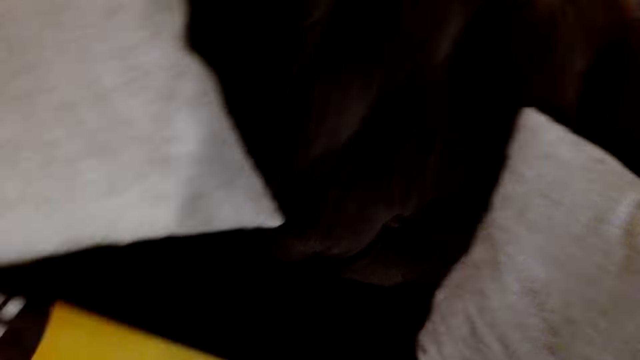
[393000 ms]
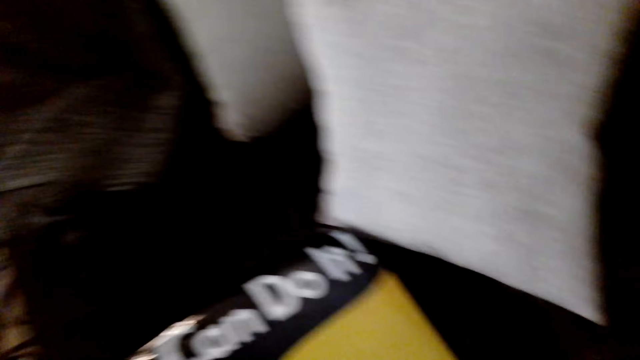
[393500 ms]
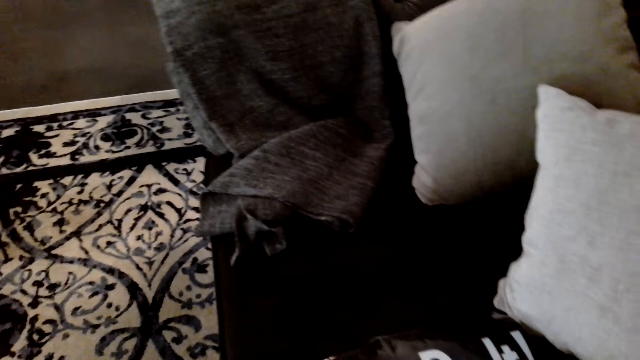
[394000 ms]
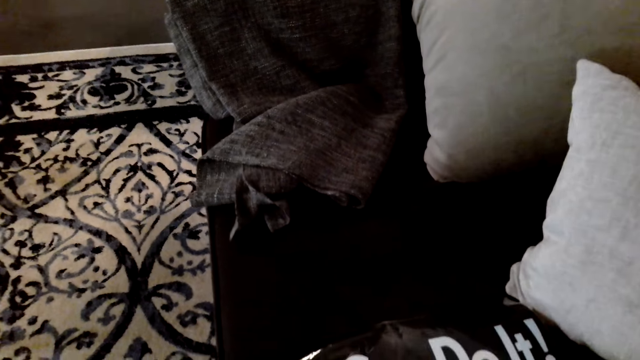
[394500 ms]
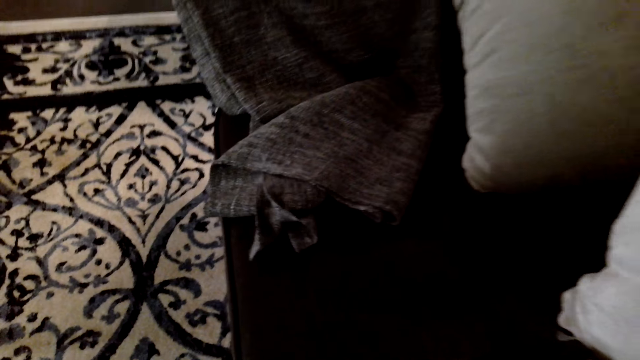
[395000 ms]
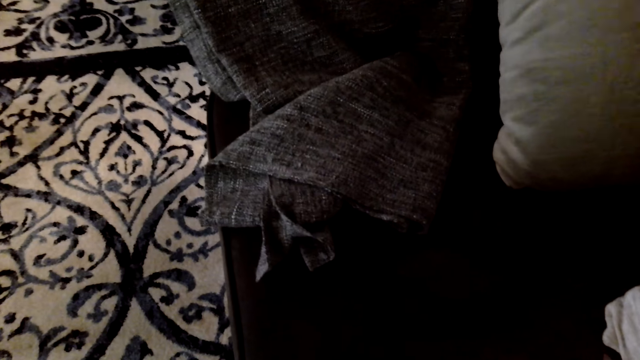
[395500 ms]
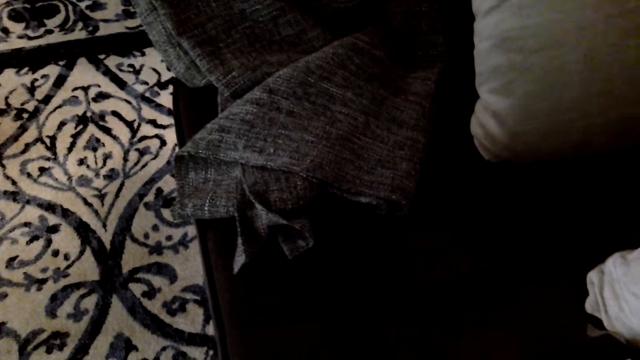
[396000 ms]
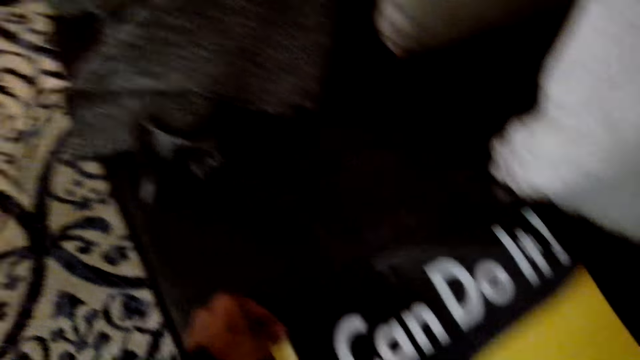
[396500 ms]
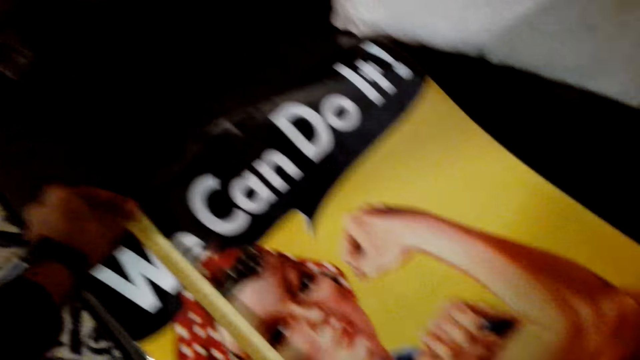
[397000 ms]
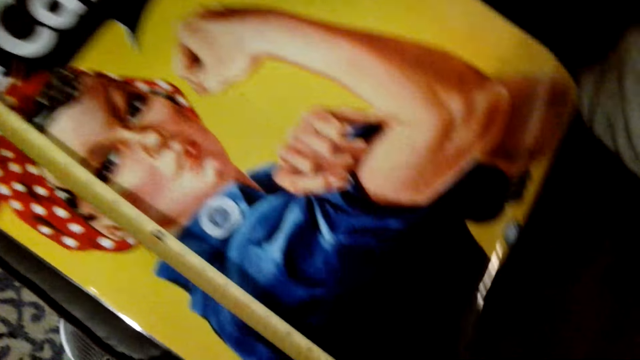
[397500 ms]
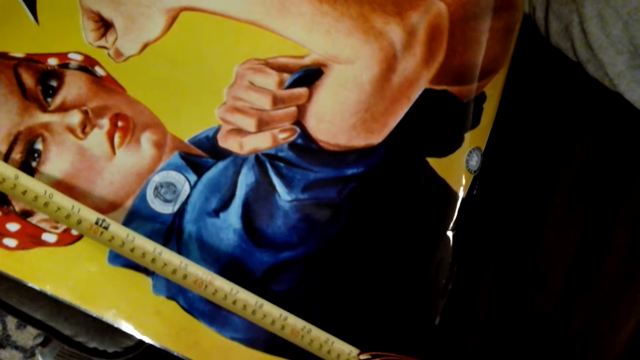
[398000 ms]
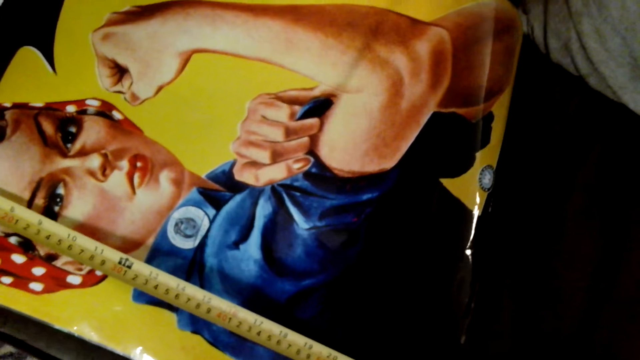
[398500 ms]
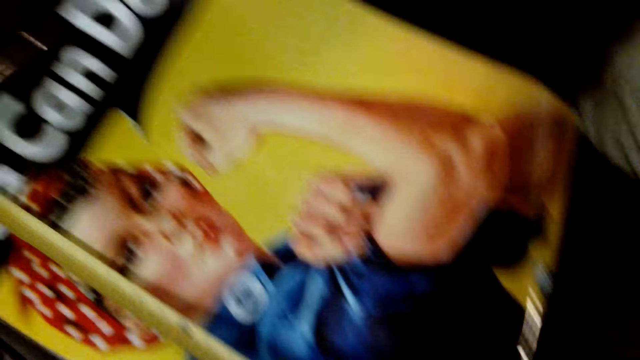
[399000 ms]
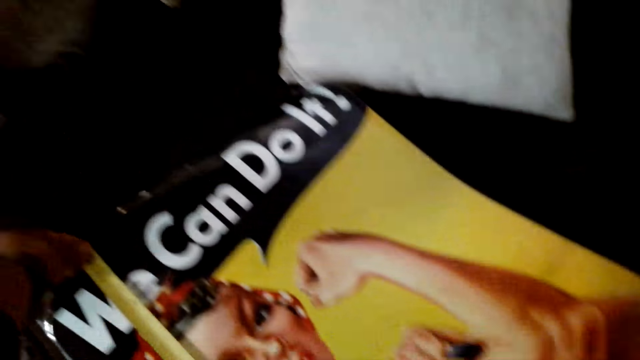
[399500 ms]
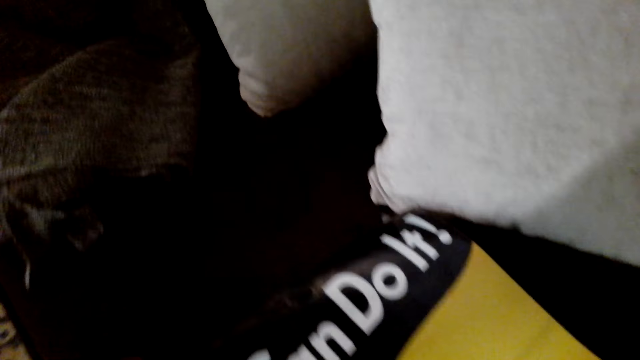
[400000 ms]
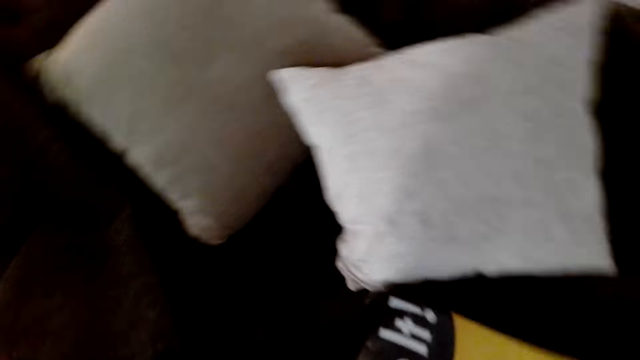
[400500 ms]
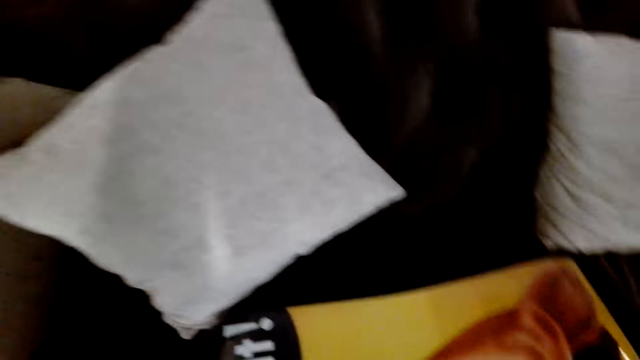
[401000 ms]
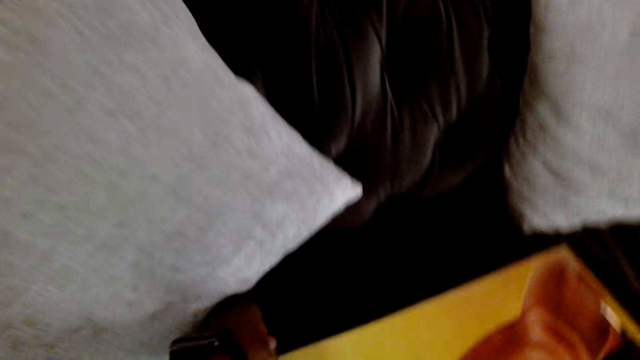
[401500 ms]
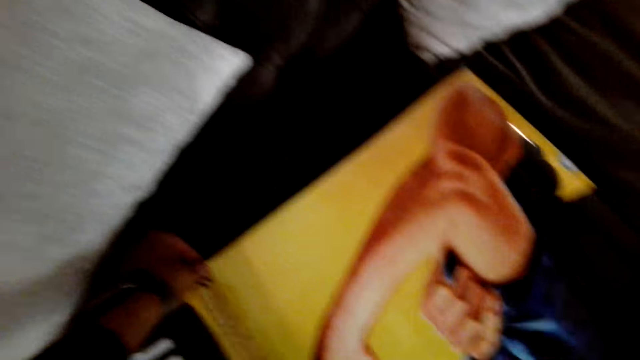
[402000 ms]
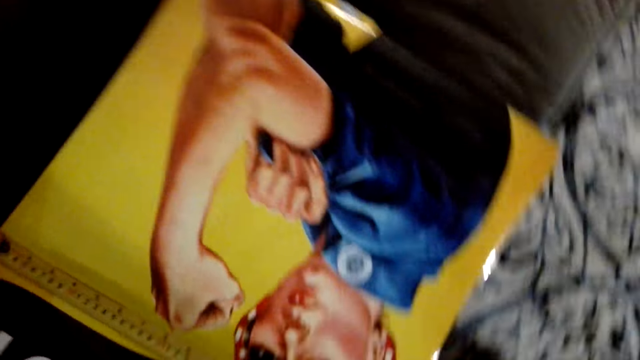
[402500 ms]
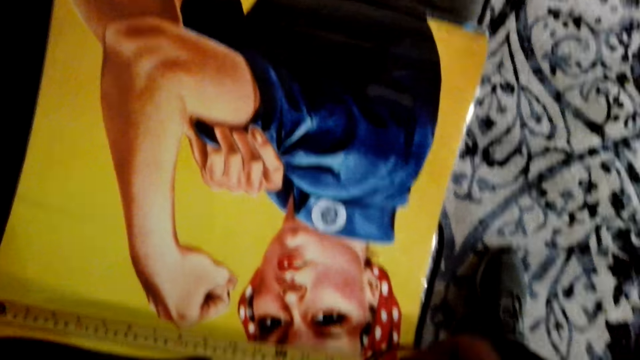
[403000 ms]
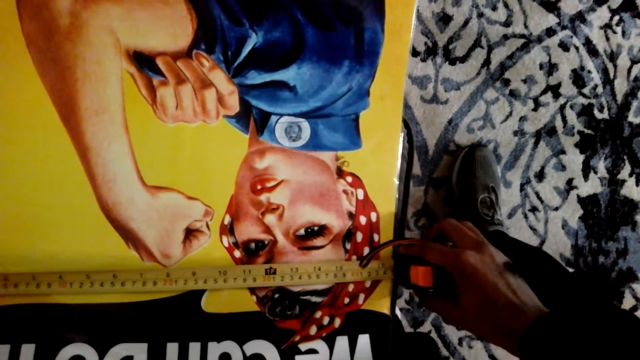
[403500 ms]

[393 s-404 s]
The camera wearer looks around. They measure the post or magazine paper vertically with a tape measure.

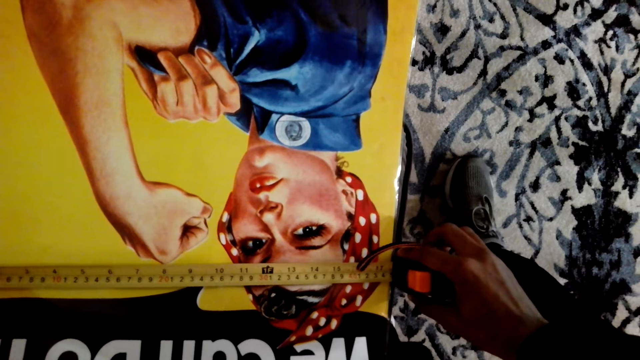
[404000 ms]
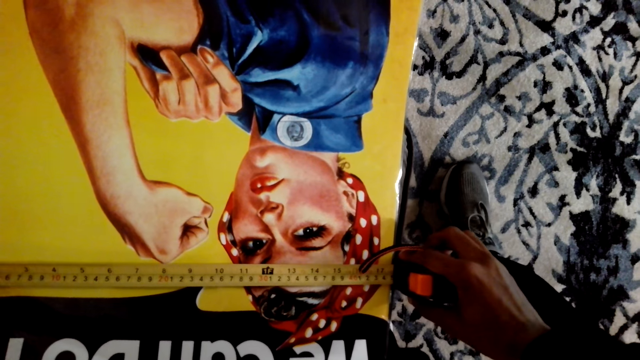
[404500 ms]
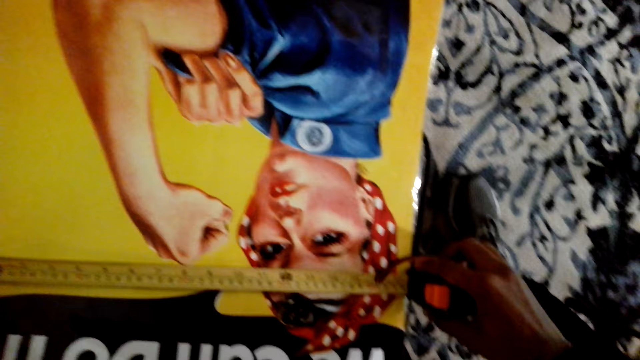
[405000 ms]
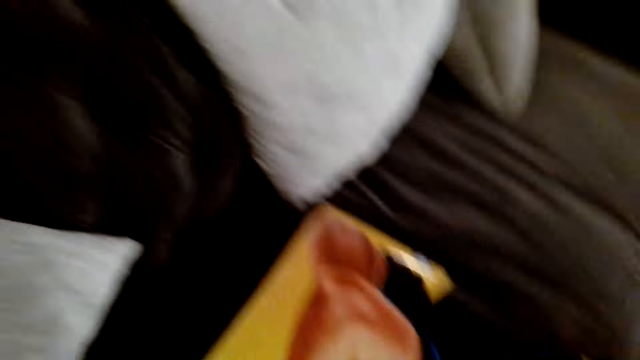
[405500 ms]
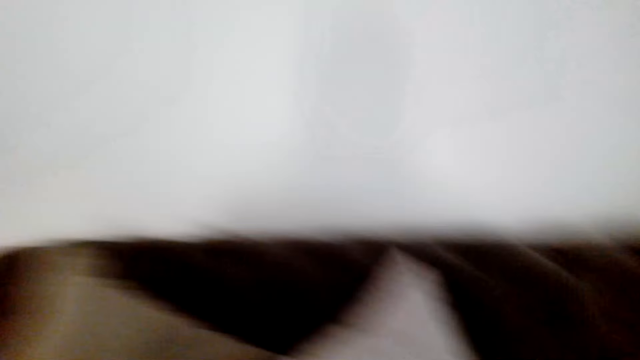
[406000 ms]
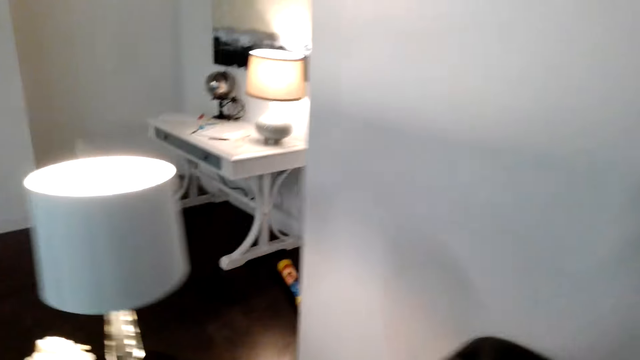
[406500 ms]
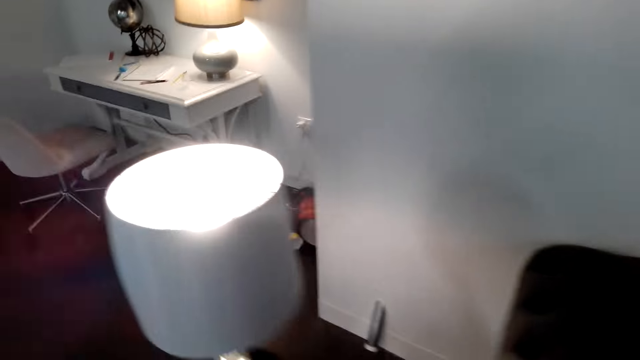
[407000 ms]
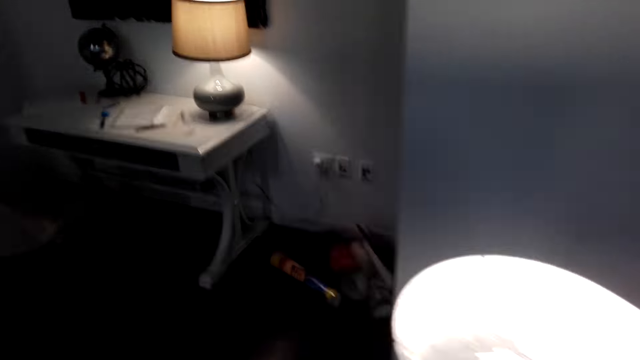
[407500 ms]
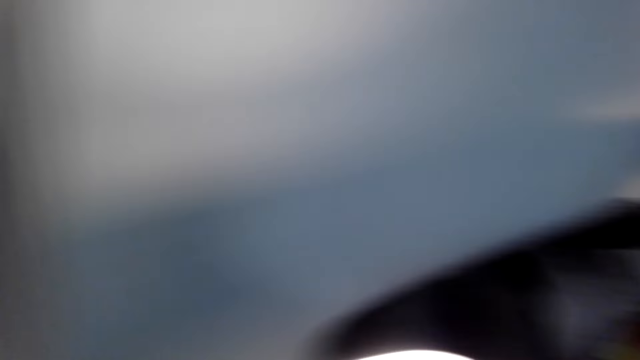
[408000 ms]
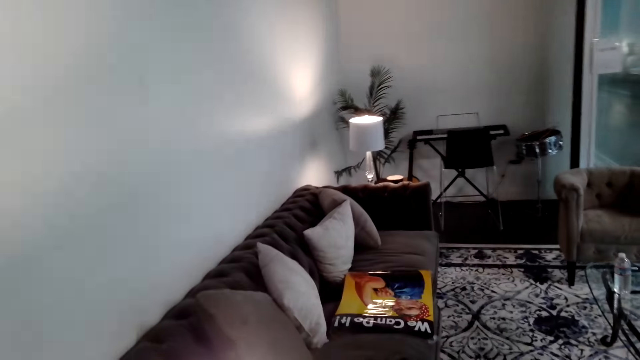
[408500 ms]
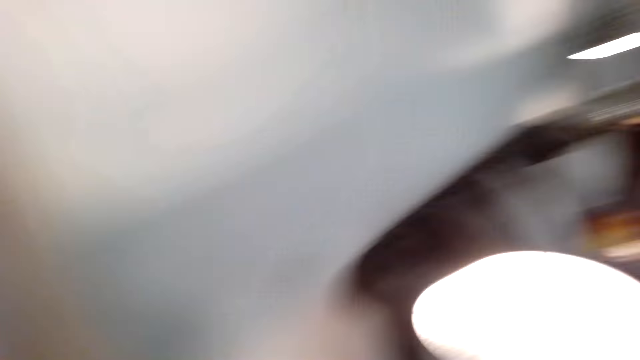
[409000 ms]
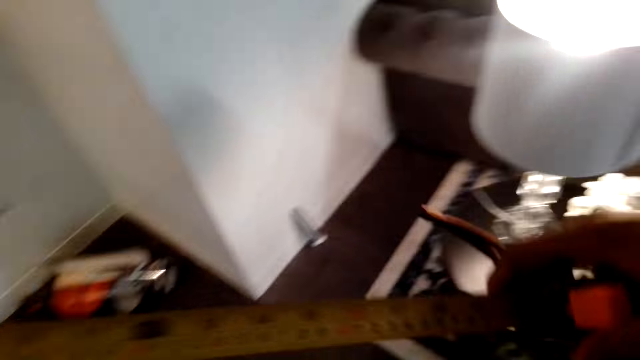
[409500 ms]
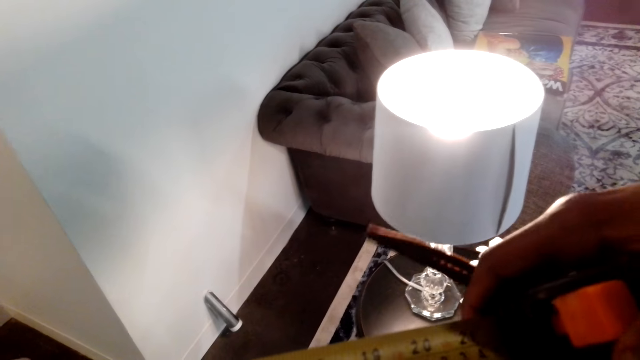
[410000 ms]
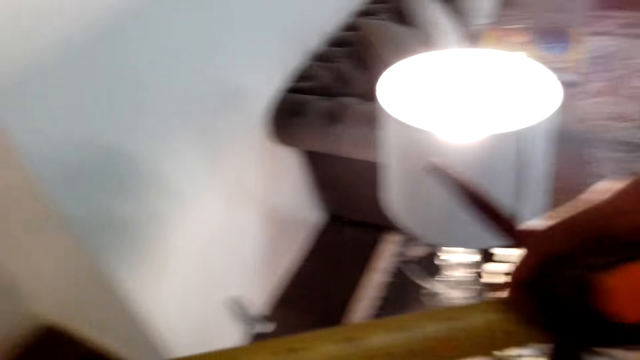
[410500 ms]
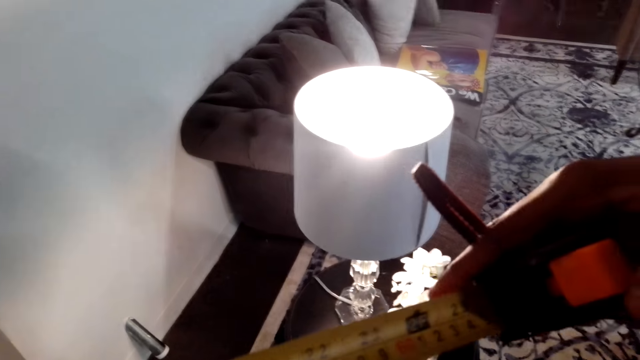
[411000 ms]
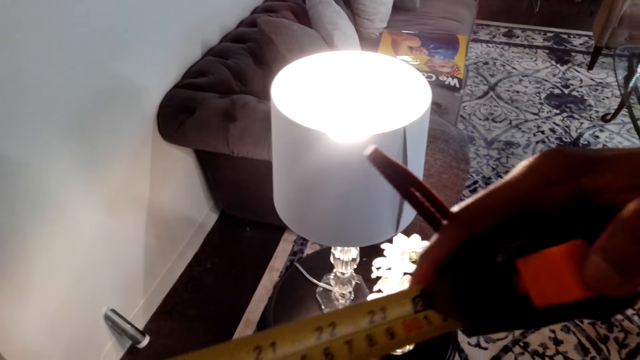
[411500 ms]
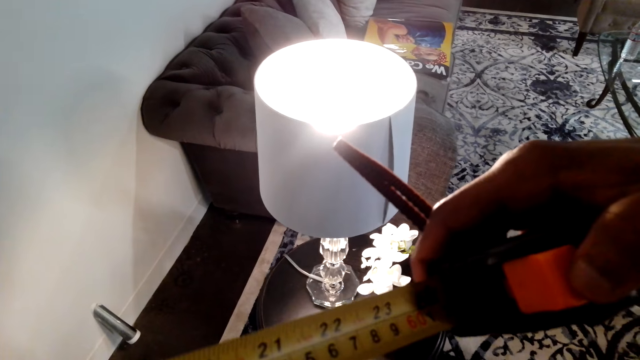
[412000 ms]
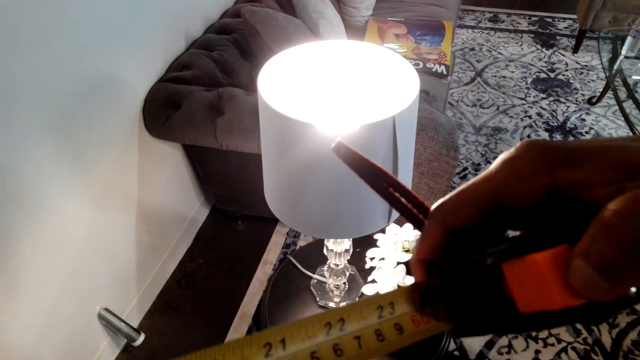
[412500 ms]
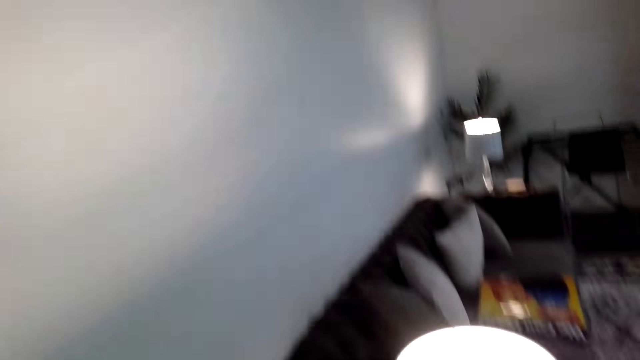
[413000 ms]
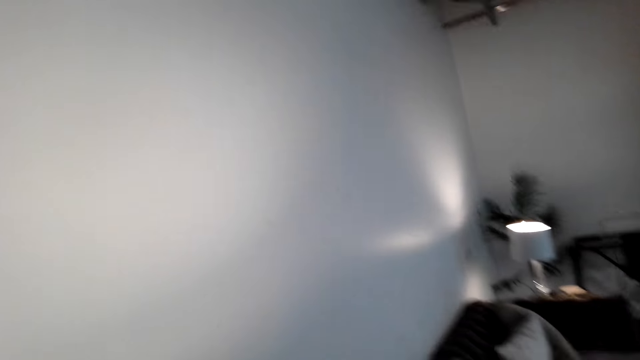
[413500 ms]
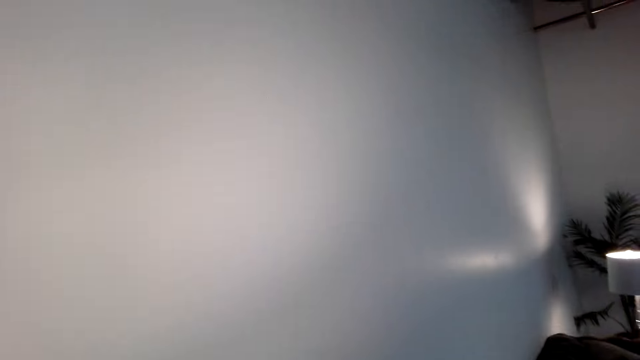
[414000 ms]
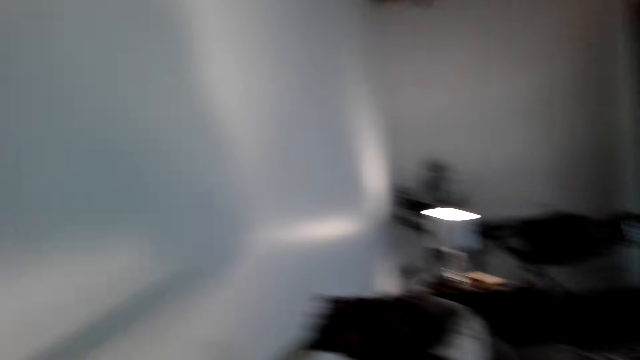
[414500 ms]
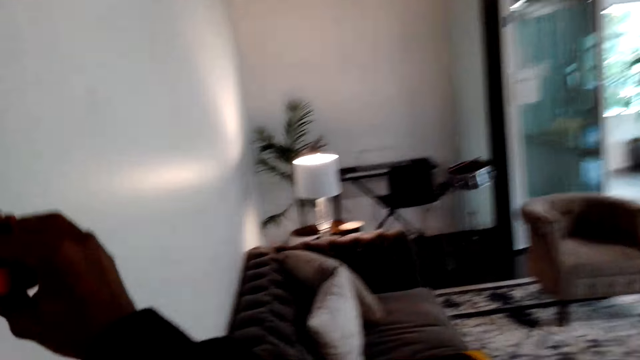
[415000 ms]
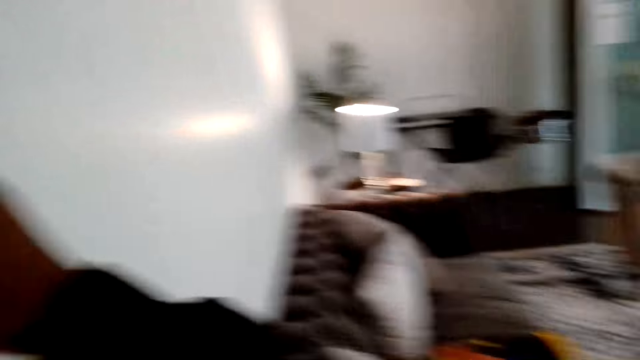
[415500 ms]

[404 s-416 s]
The camera wearer measures the magazine paper horizontally. They walk around in the room. They look at the tape measure.
